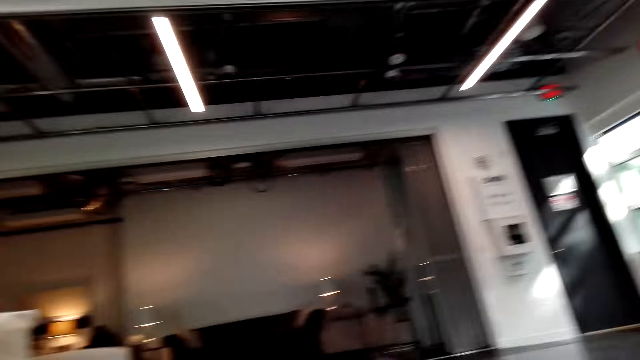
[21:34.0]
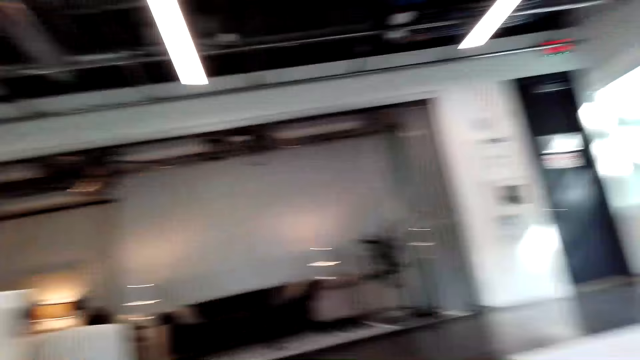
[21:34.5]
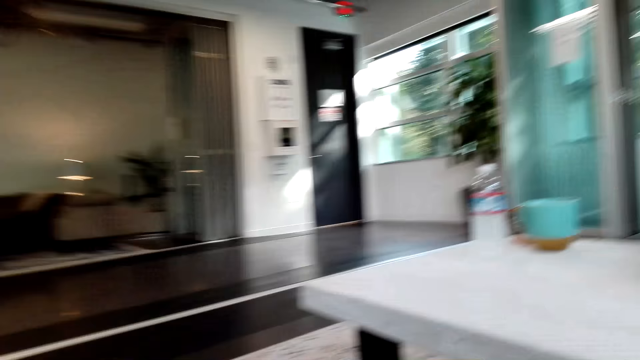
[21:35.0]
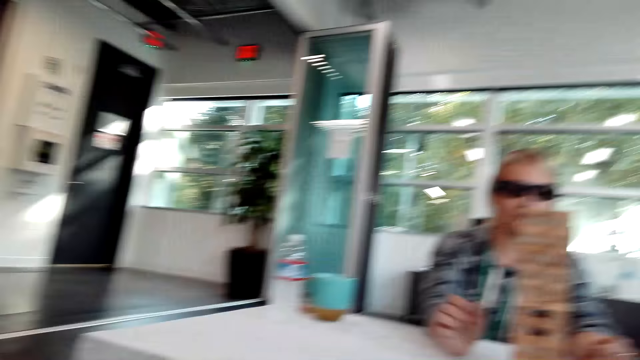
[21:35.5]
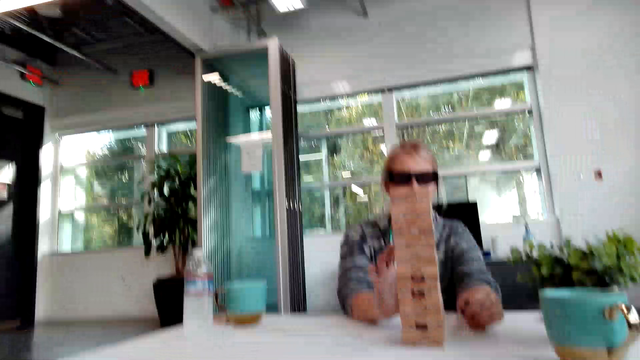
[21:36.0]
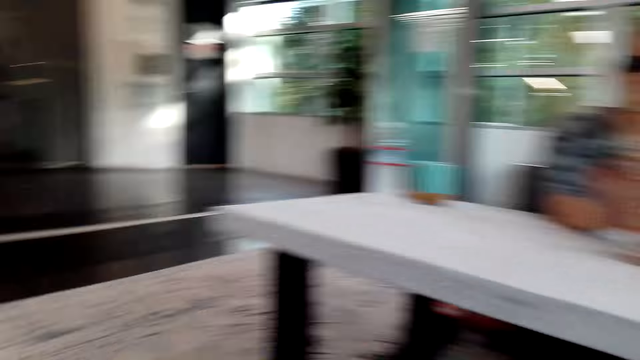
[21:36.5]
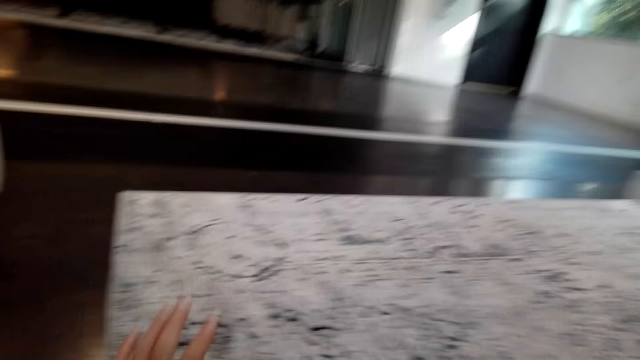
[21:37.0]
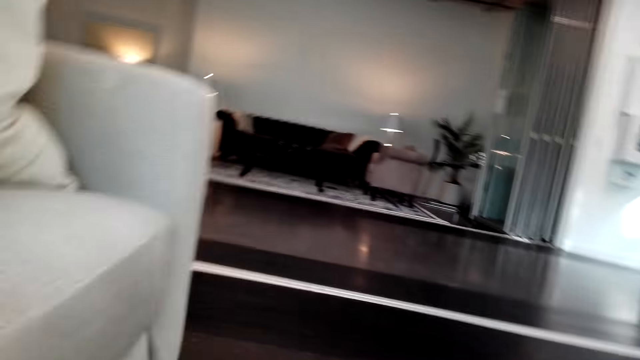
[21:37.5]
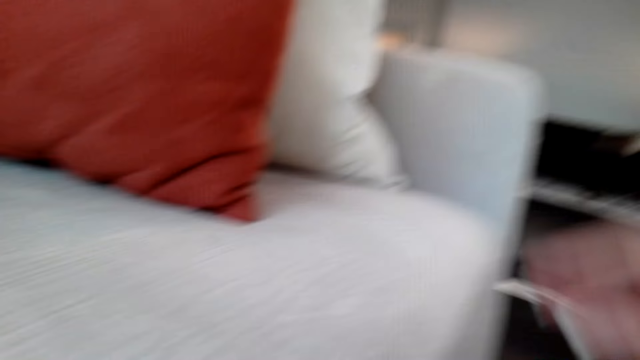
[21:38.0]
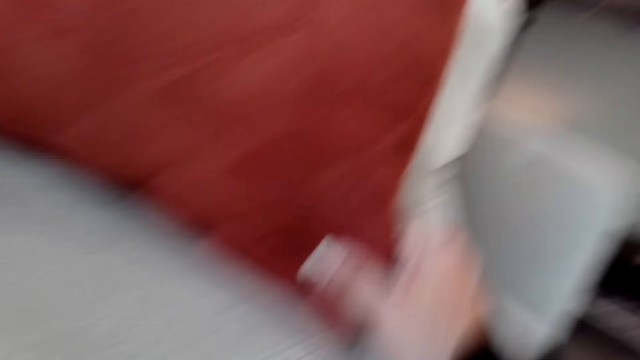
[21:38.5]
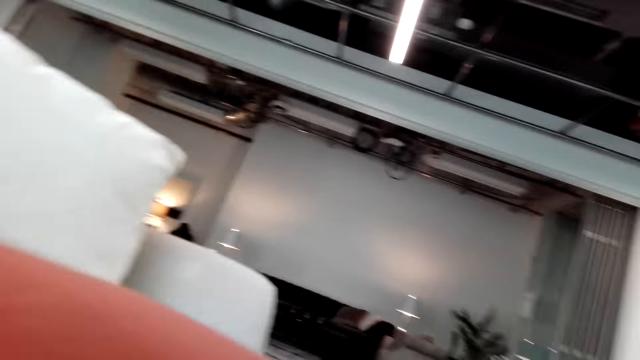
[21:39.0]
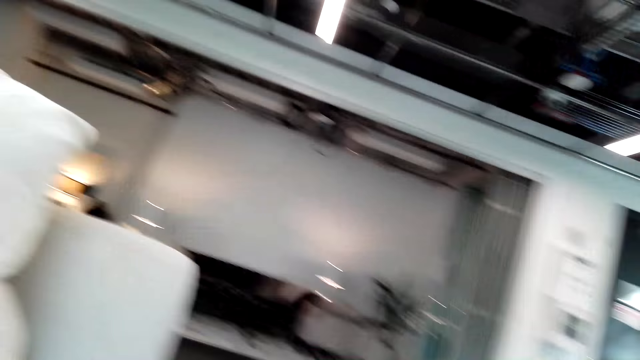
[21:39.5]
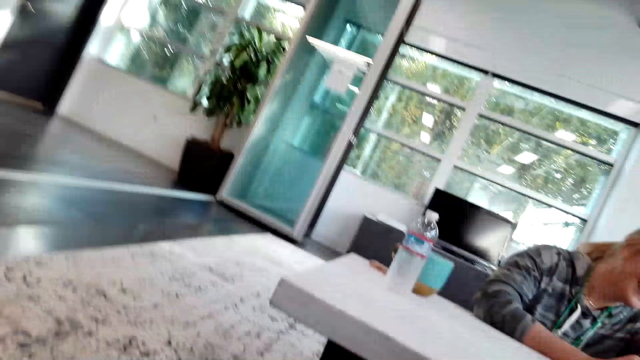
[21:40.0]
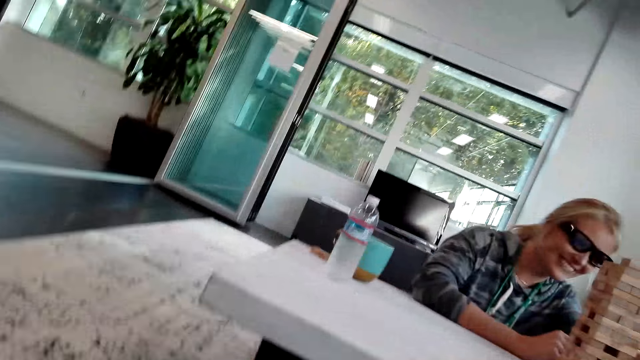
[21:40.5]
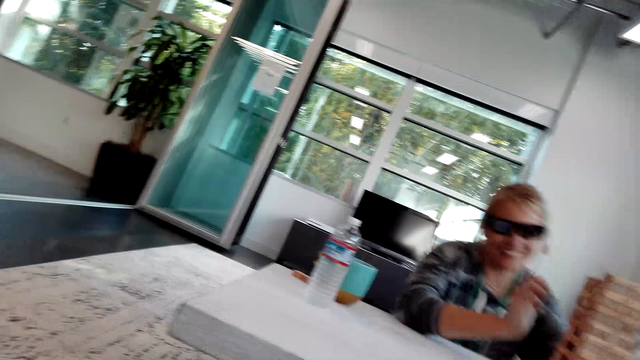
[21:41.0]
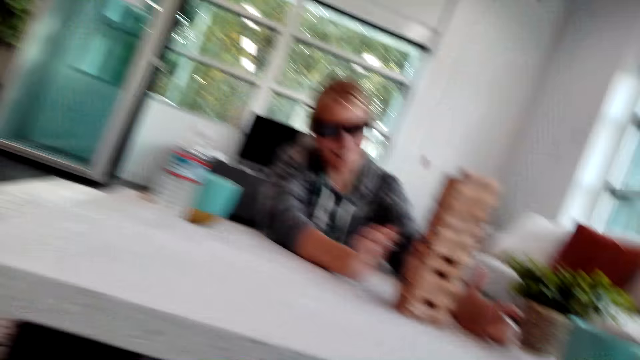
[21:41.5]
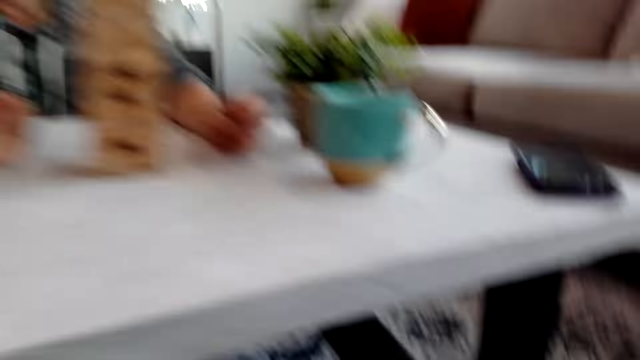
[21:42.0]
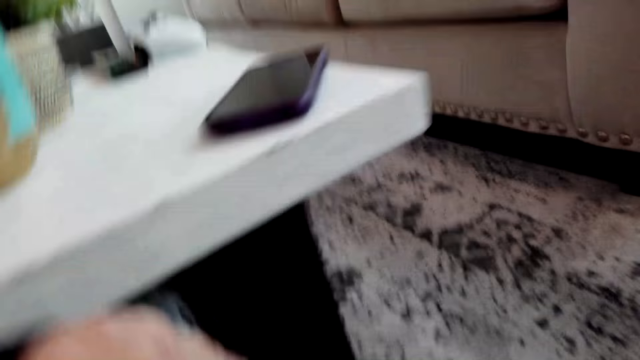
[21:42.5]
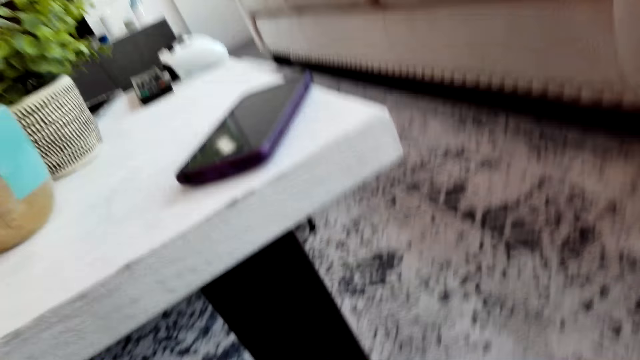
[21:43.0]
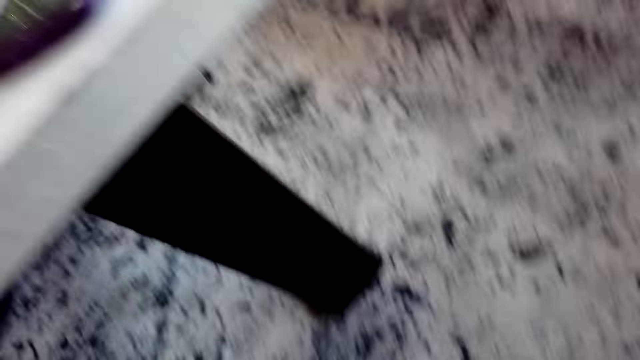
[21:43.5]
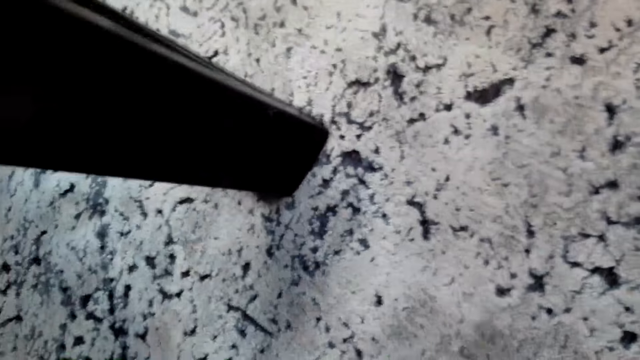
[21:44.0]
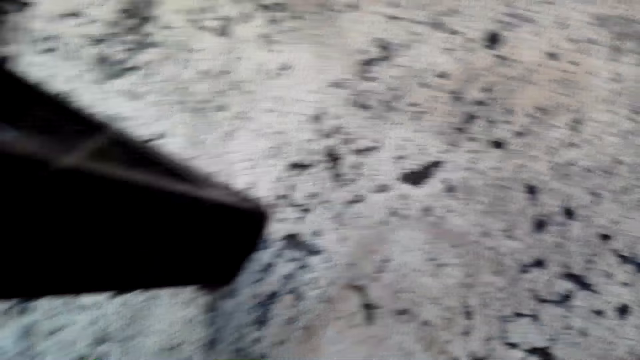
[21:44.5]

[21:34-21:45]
A person picks a tower wood block game. The camera wearer picks a pillow. The person laughs.

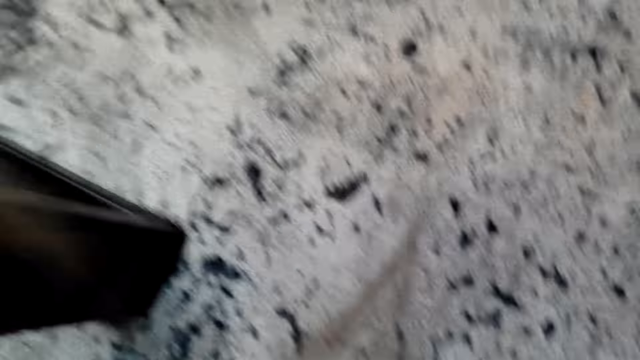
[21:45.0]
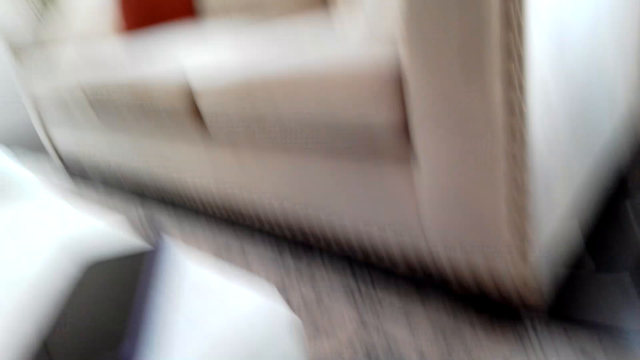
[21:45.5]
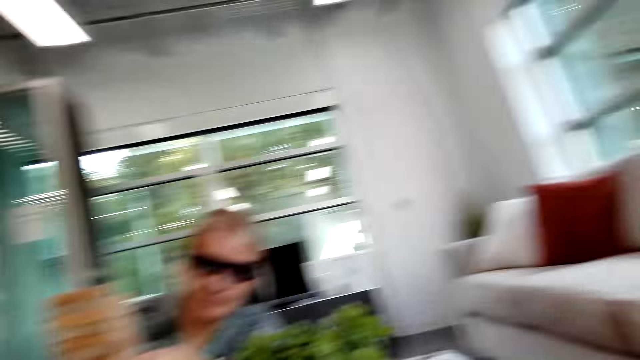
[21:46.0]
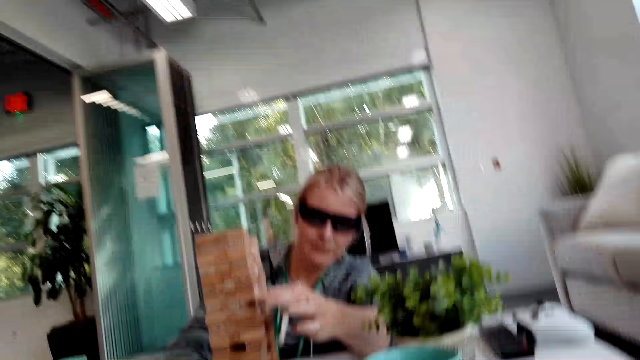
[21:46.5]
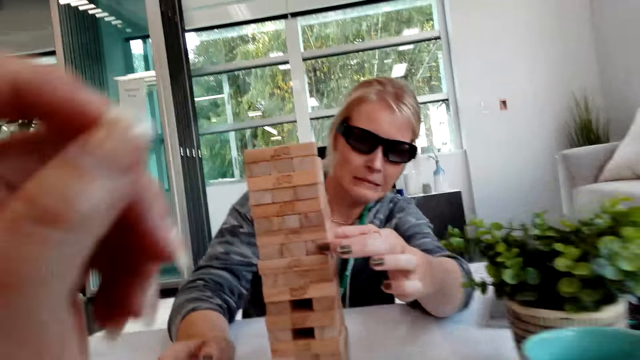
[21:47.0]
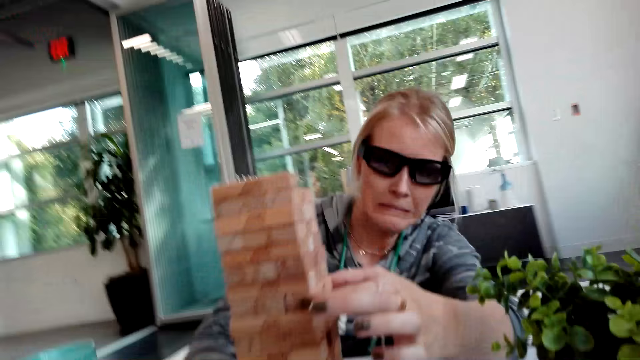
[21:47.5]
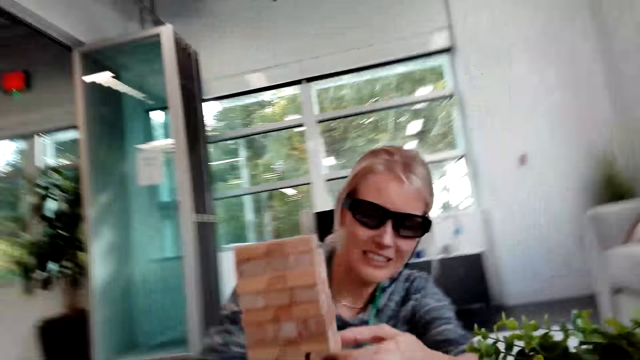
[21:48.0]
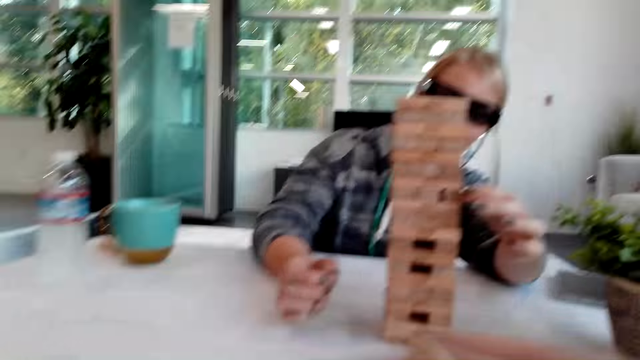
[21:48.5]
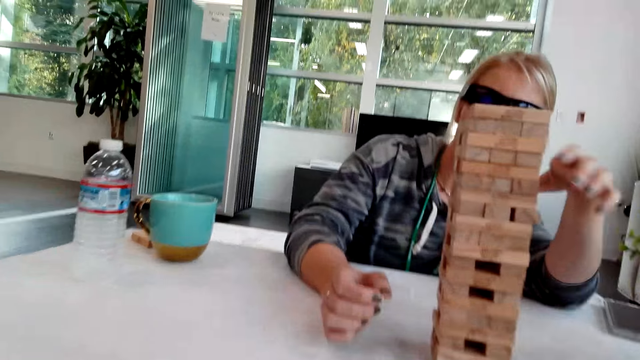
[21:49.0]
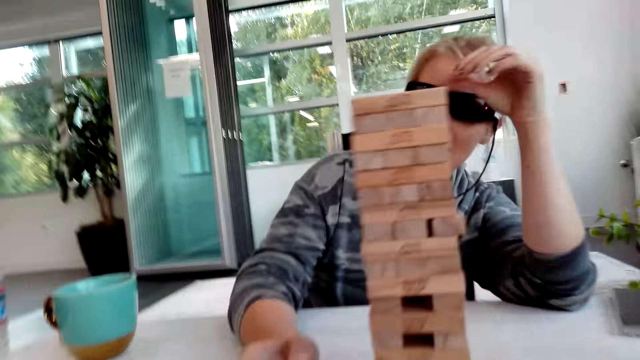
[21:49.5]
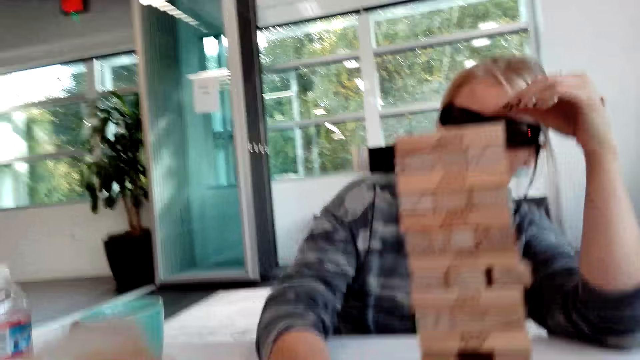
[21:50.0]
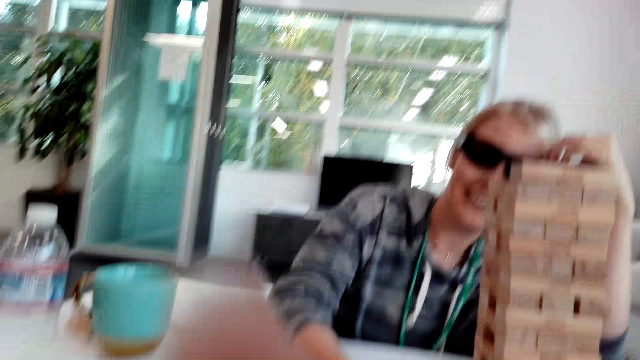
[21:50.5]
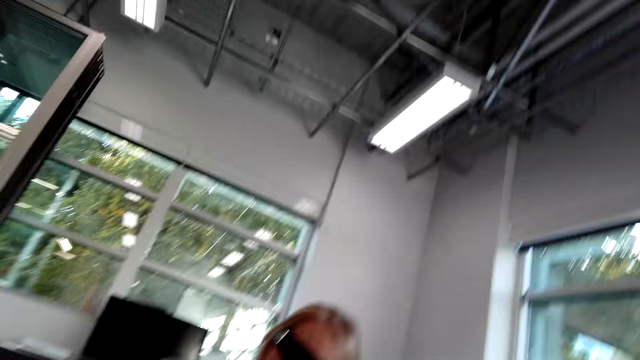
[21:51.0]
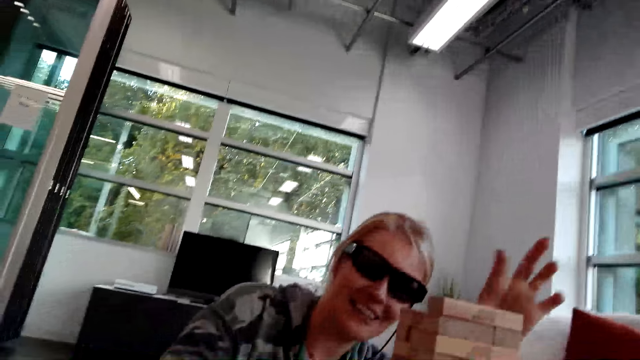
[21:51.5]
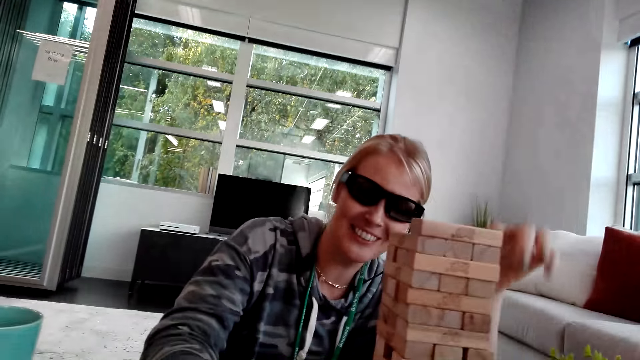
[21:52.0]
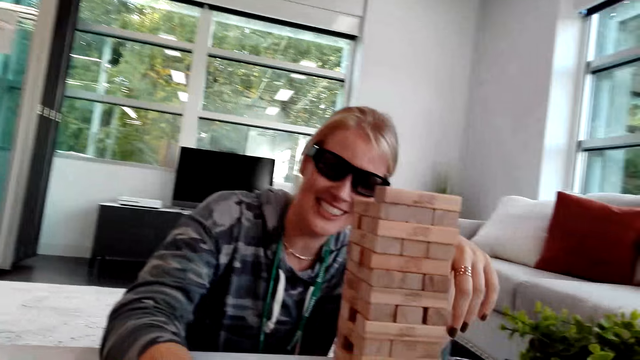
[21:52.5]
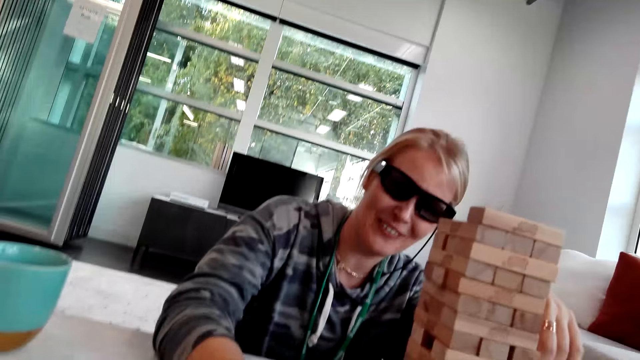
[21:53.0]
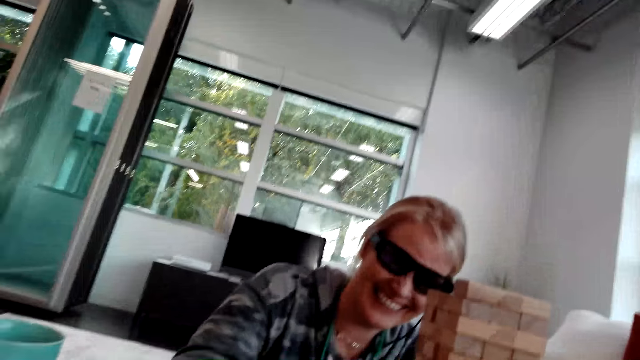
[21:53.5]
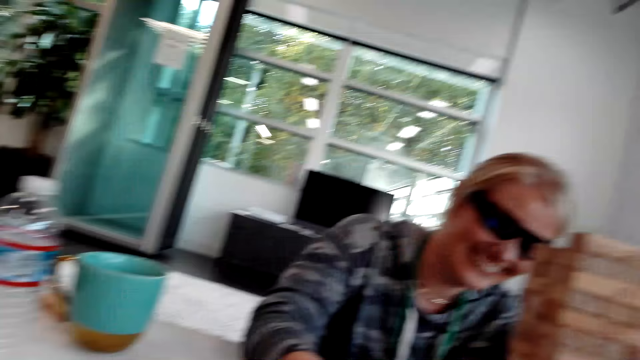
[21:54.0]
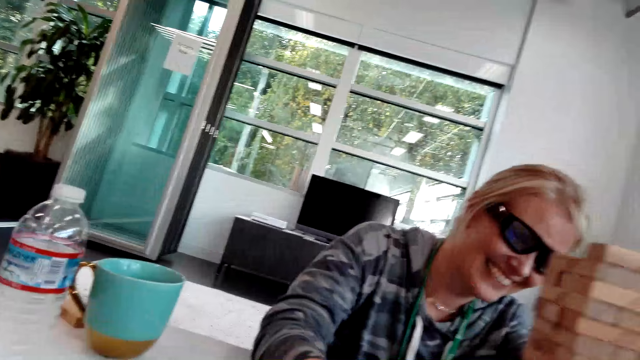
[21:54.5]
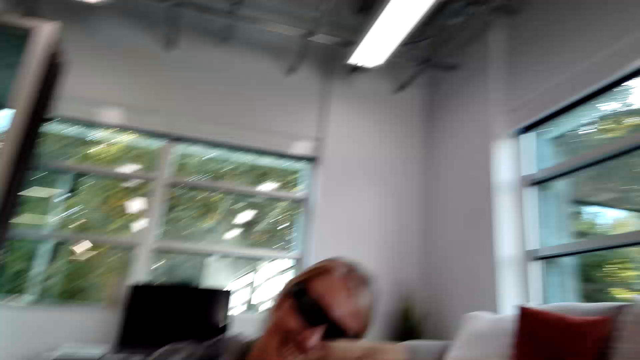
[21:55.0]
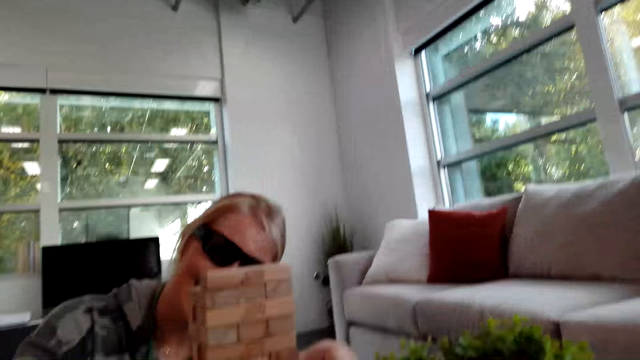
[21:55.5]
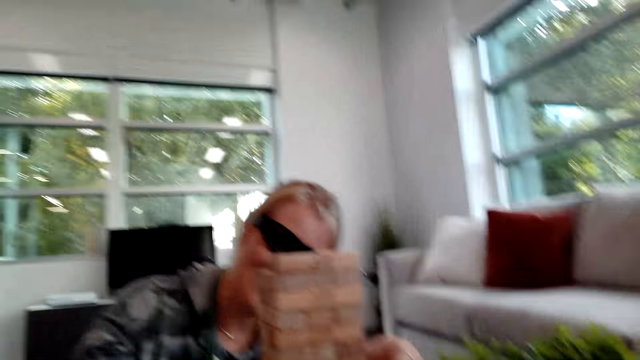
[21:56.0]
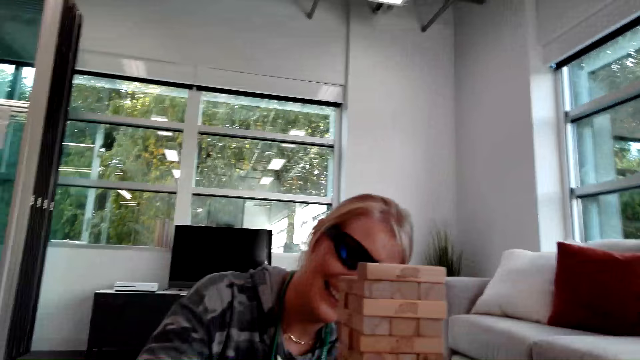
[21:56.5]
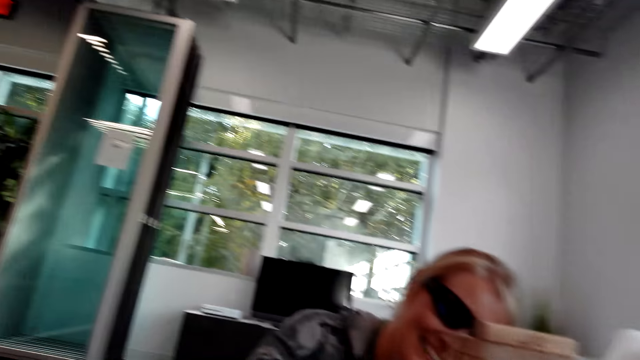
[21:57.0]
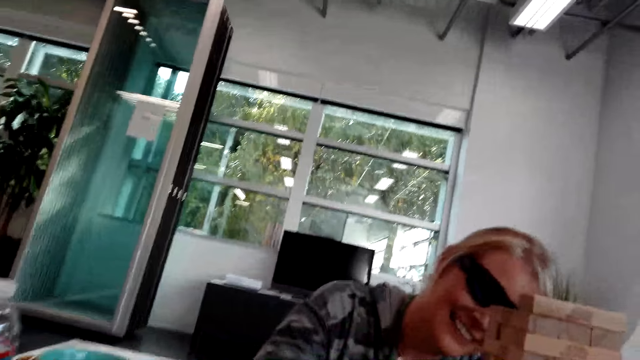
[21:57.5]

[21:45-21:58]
A woman picks a tower wood block game. The camera wearer talks with the woman. The woman laughs. The camera wearer talks with the woman.
